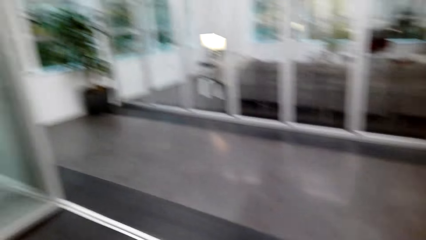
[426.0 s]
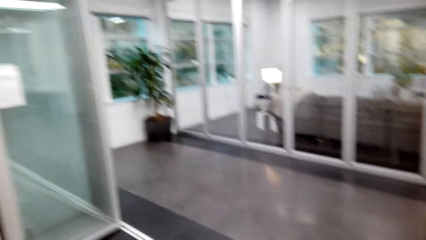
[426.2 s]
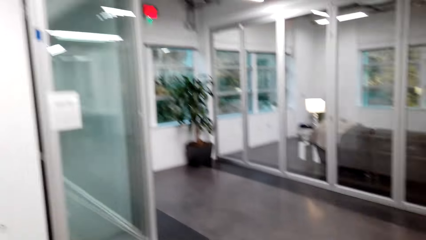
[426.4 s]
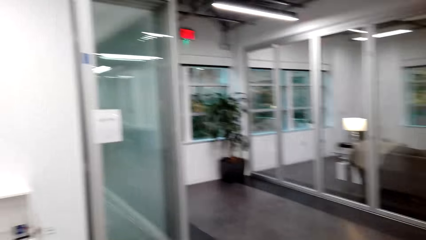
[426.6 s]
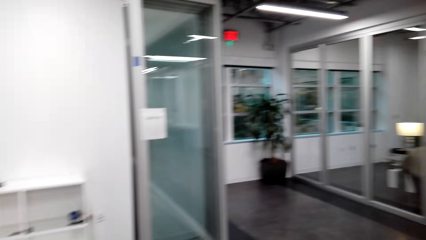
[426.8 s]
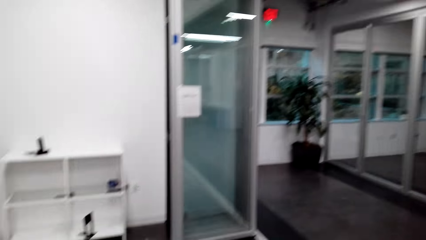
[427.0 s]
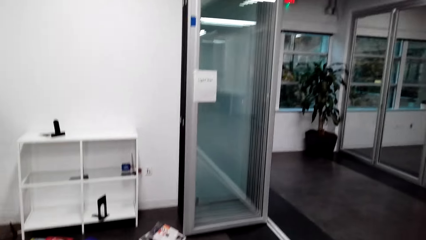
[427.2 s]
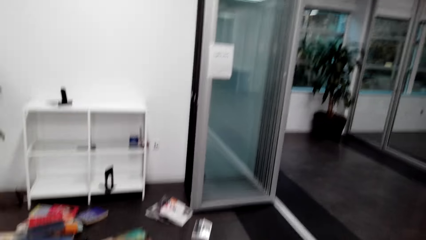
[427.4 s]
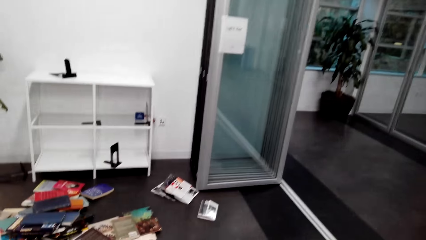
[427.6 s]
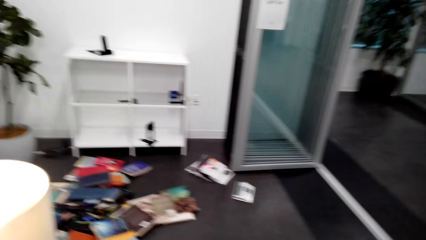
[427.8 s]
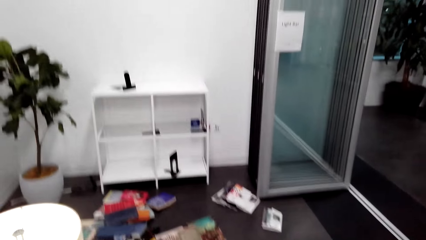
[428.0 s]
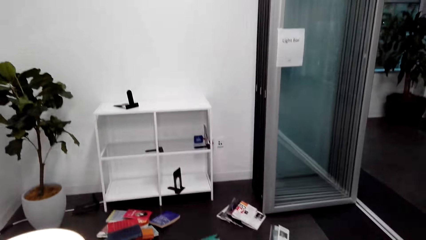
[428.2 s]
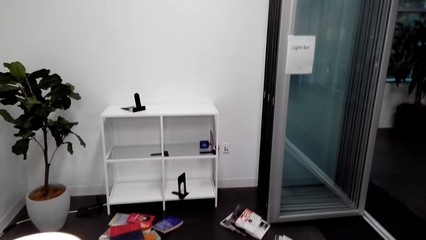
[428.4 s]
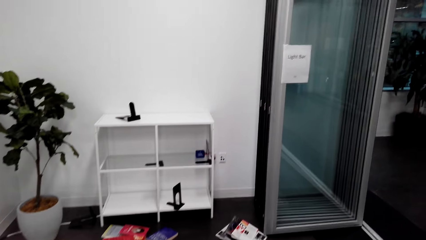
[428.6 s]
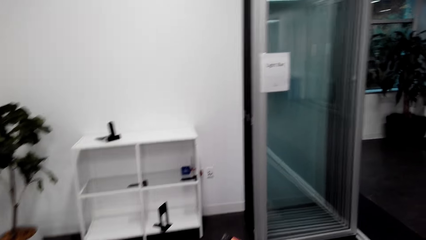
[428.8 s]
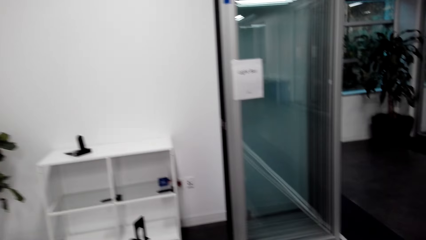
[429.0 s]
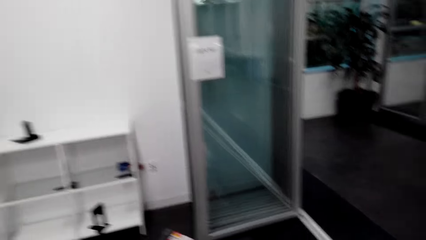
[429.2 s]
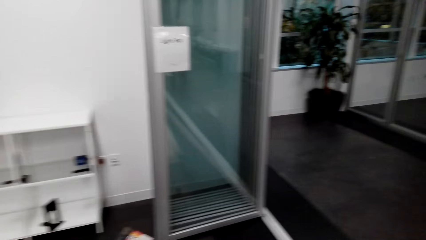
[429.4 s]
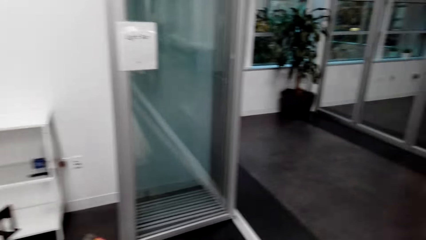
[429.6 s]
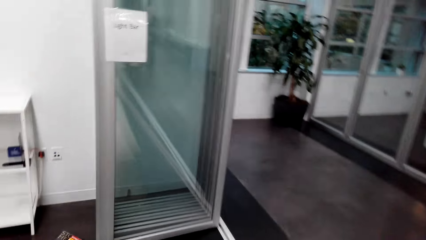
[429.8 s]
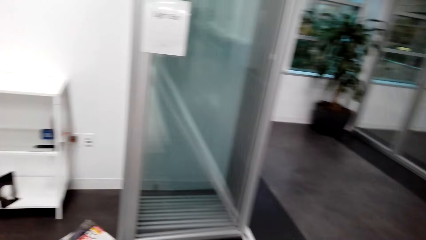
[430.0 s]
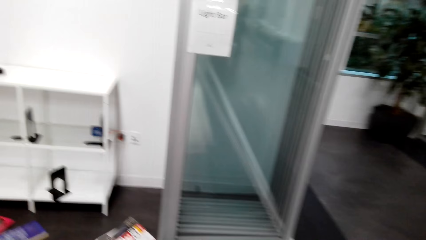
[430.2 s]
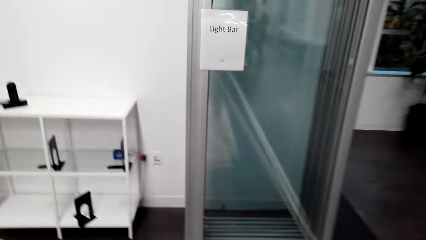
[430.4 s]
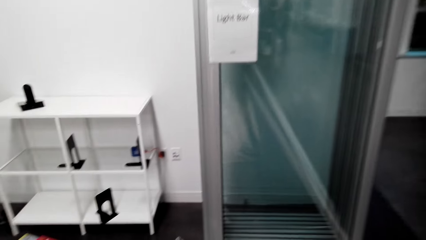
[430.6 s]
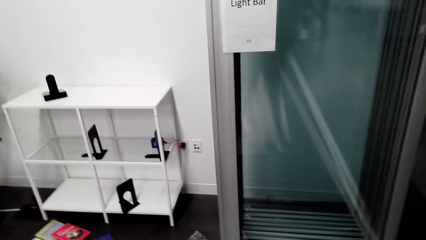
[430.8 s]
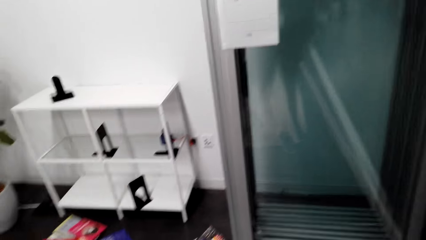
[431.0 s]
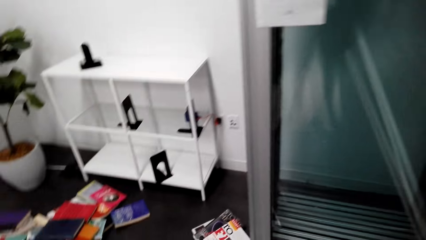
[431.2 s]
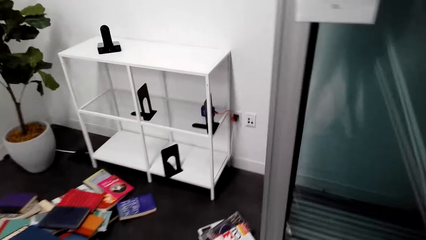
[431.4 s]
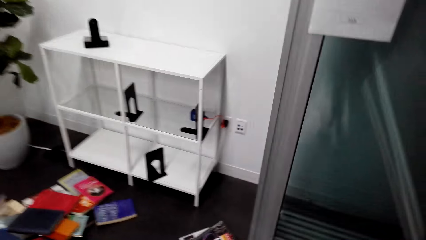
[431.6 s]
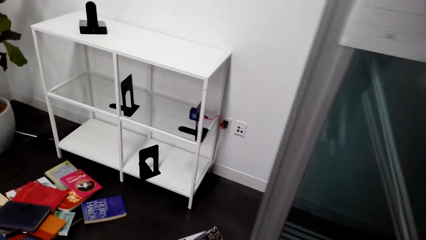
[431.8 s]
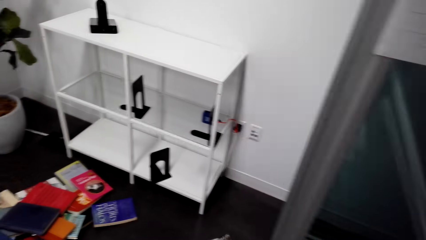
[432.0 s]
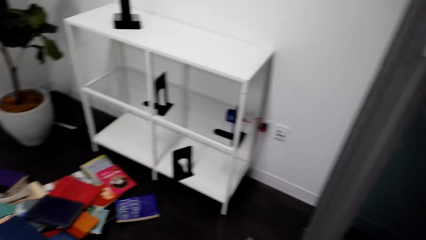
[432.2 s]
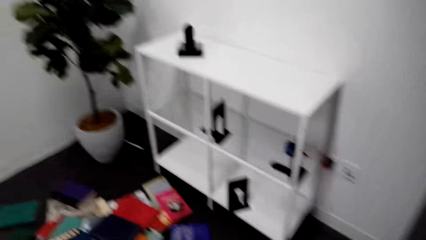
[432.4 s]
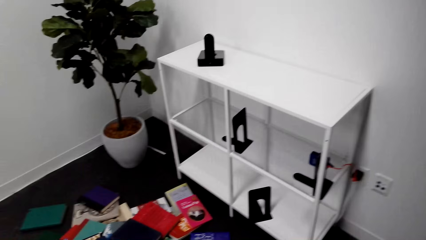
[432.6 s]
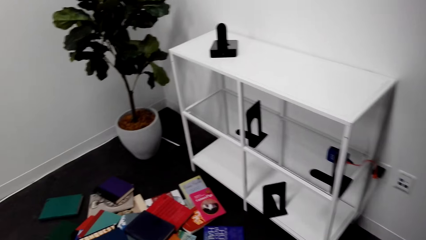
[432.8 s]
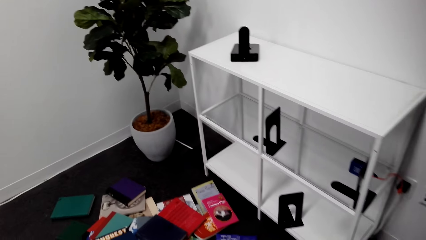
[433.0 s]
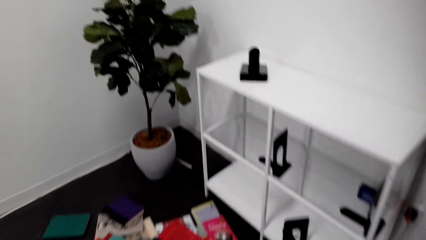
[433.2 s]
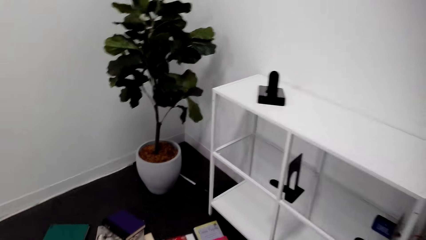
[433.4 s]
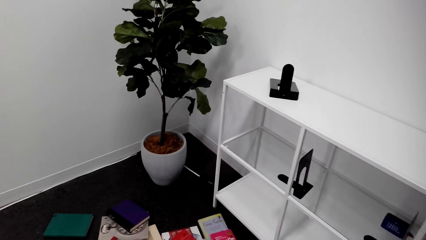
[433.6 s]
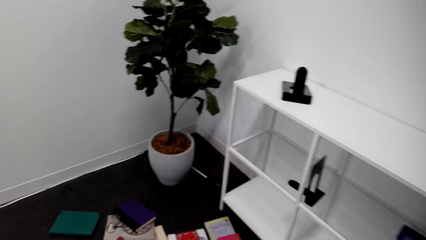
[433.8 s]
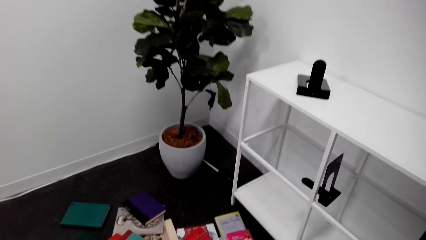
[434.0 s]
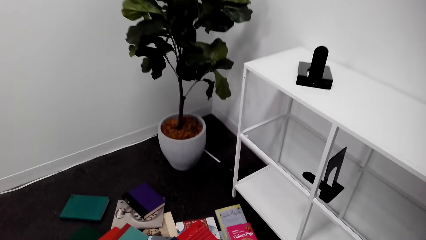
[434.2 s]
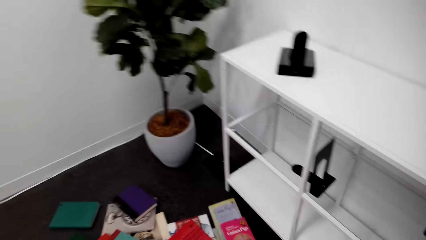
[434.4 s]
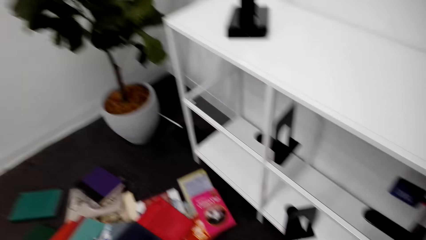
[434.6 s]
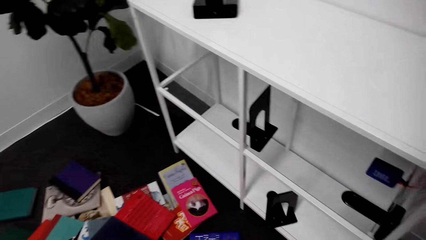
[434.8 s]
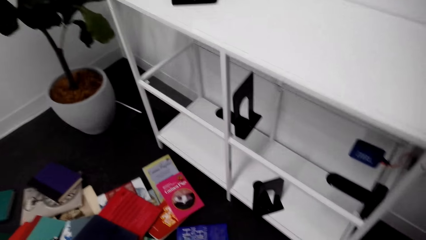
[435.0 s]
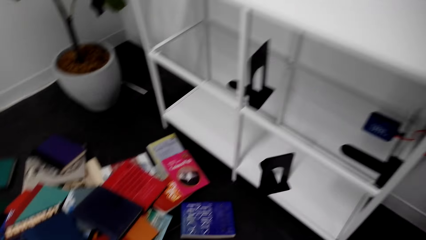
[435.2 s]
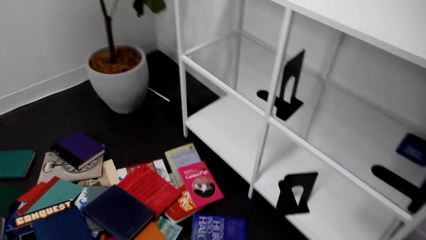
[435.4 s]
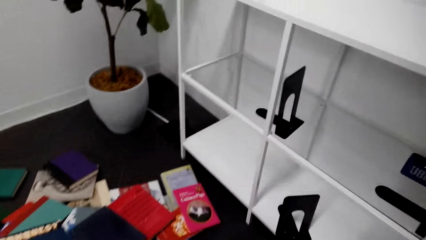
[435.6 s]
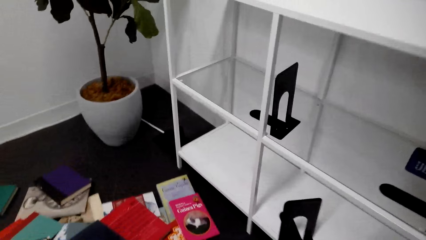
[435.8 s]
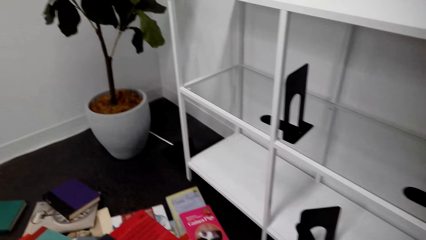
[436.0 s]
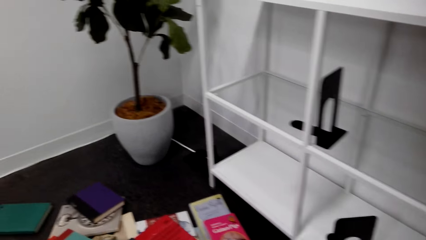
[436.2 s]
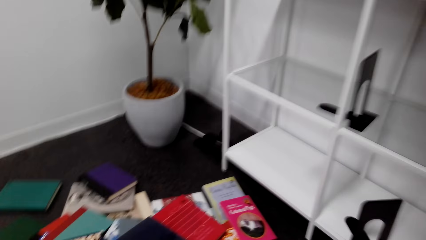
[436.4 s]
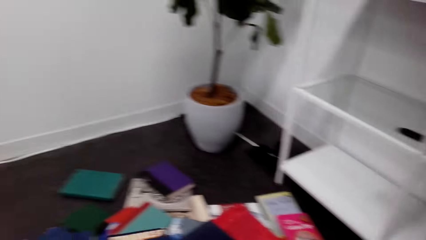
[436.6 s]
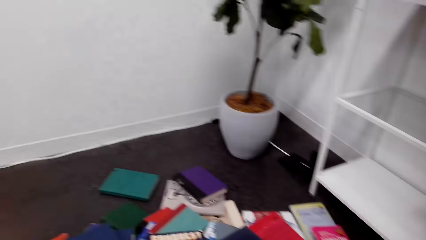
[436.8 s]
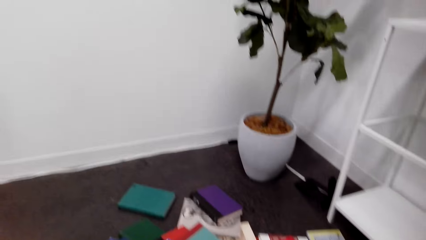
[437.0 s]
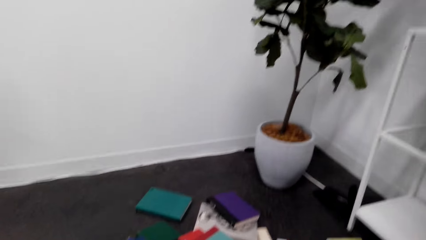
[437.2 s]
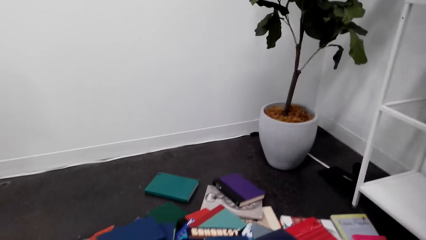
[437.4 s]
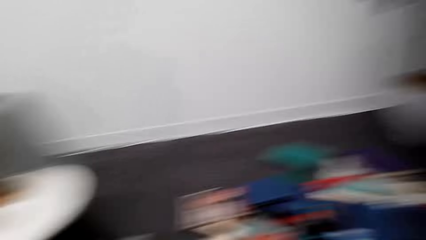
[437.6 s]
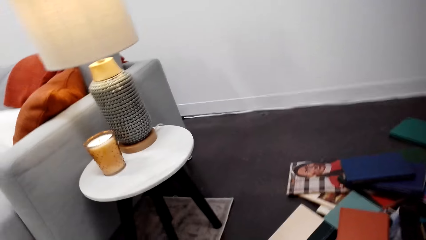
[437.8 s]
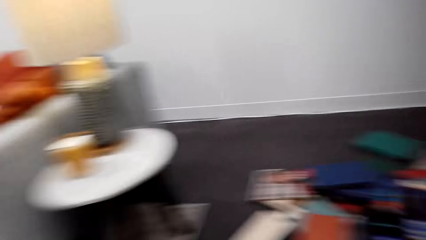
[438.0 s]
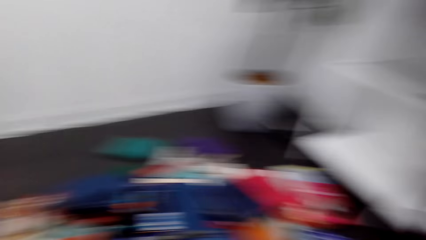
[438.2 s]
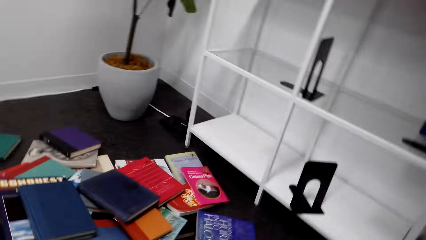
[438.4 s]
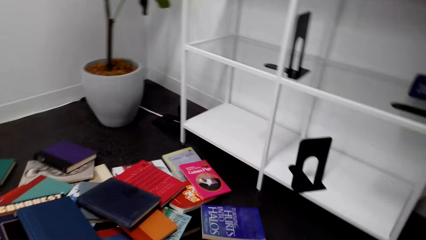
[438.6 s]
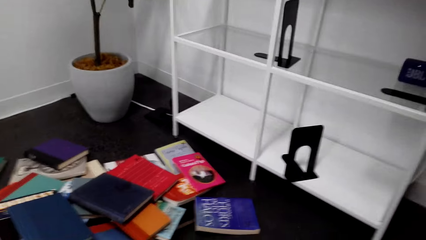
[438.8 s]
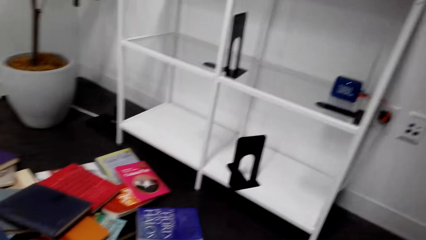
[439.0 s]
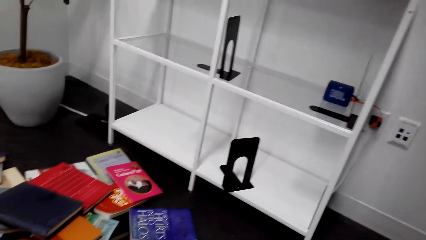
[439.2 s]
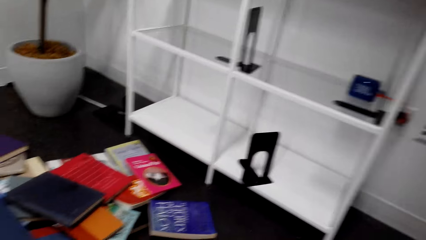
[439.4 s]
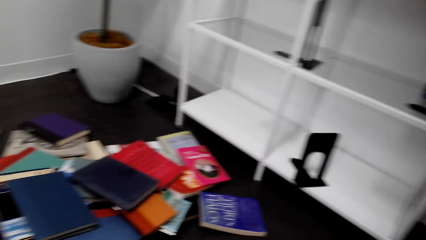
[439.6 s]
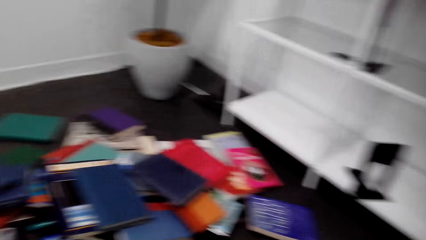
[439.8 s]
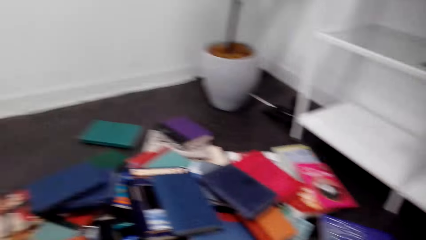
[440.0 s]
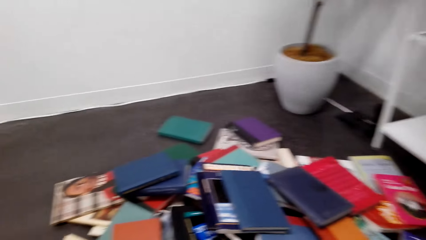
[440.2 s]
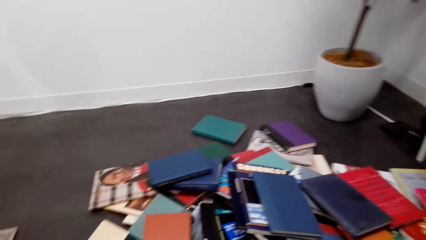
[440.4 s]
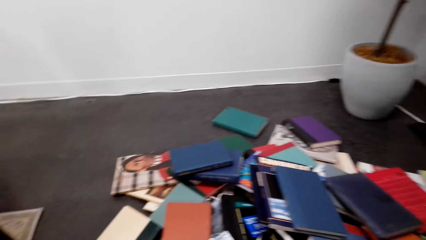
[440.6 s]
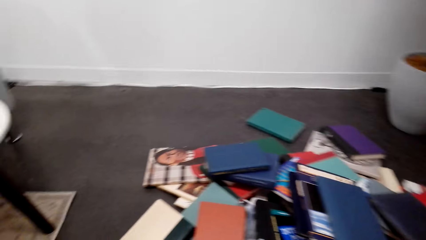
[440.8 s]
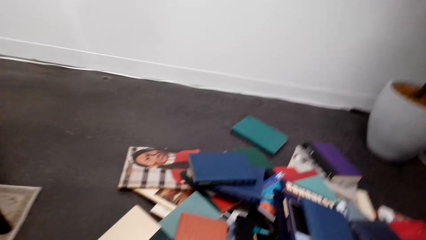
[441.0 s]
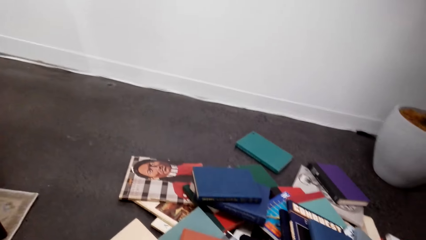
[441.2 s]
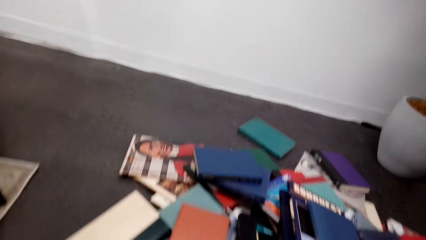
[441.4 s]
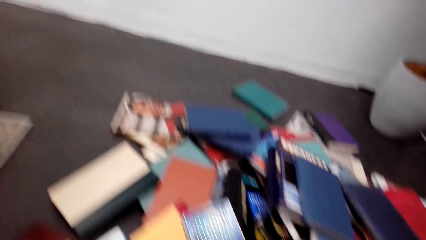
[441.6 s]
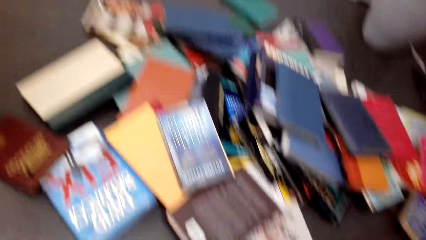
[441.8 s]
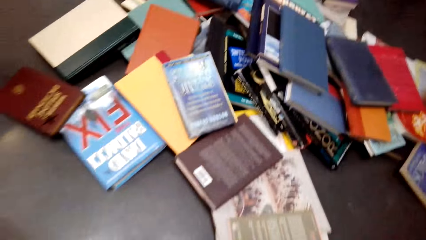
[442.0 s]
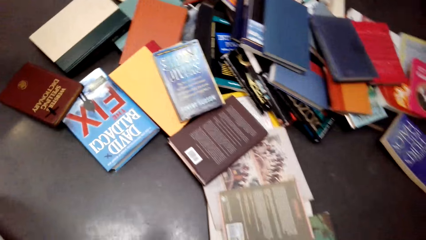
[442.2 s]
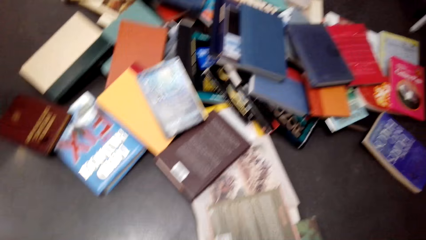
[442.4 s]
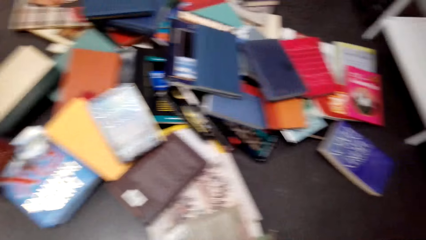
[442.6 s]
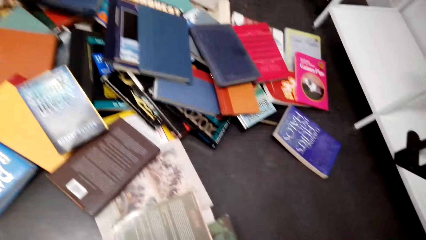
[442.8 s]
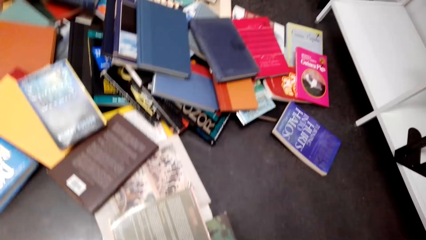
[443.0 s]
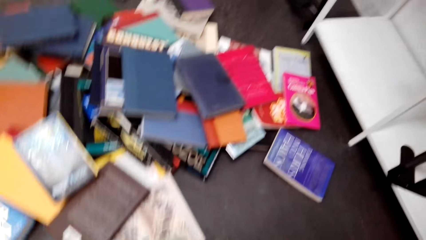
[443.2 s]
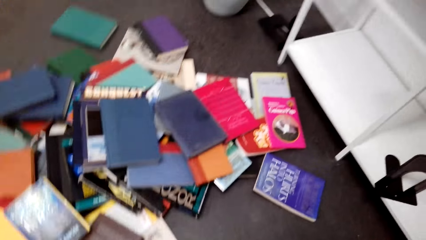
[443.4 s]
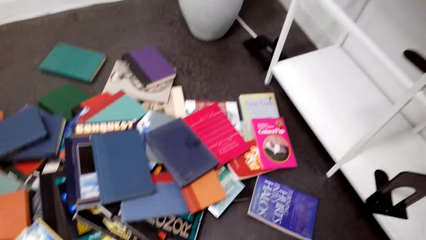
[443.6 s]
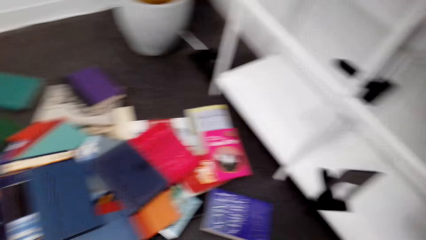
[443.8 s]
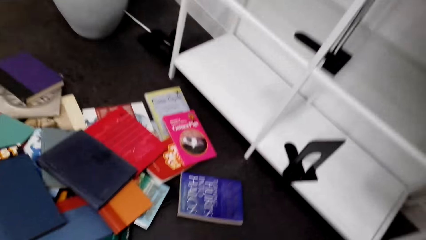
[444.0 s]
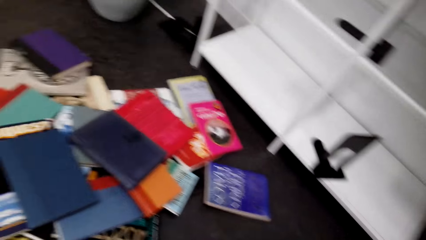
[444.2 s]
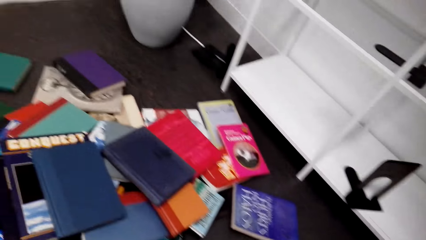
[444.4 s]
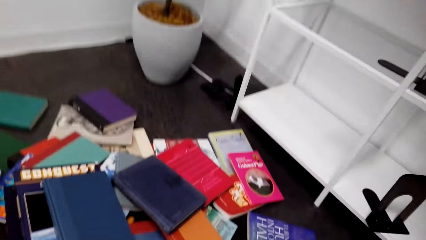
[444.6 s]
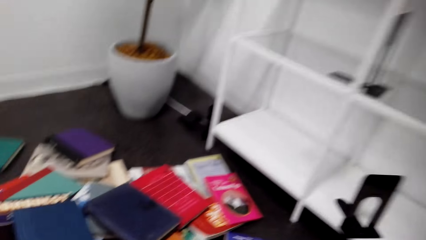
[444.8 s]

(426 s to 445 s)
The camera wearer stands up. They walk around the house. They look around the floor.
